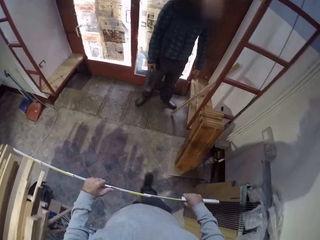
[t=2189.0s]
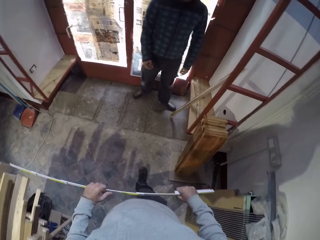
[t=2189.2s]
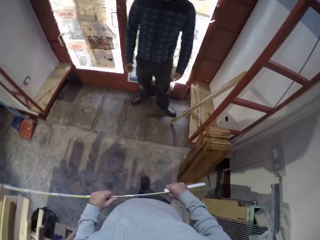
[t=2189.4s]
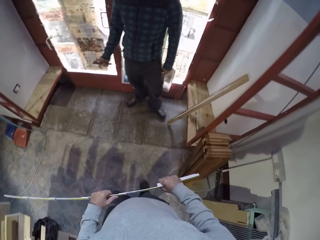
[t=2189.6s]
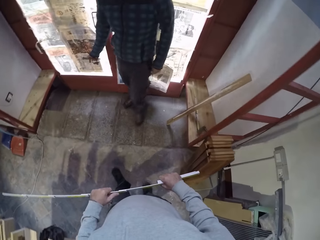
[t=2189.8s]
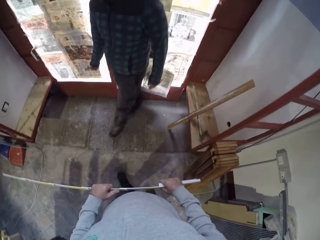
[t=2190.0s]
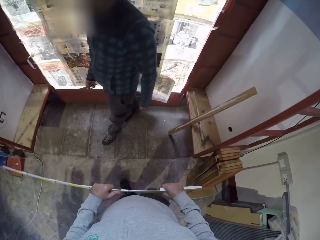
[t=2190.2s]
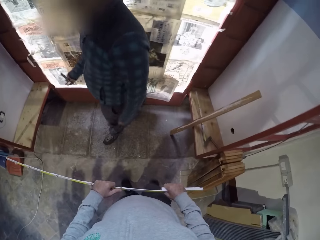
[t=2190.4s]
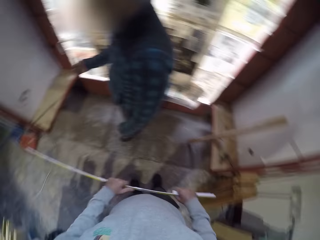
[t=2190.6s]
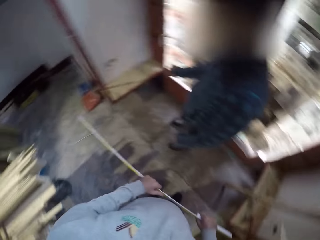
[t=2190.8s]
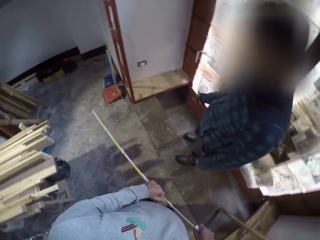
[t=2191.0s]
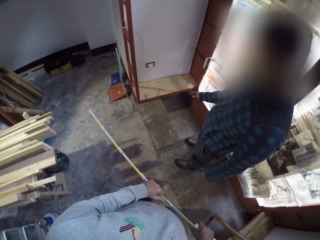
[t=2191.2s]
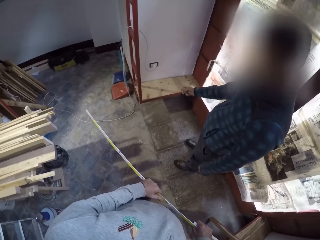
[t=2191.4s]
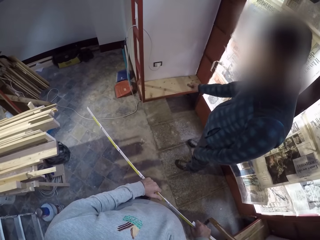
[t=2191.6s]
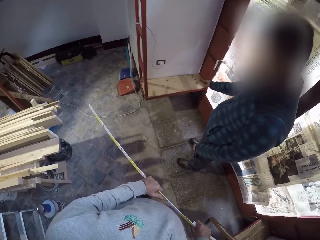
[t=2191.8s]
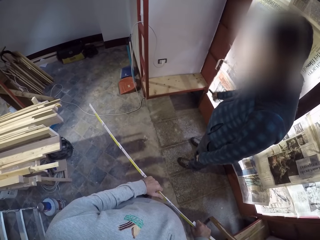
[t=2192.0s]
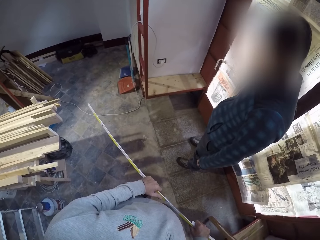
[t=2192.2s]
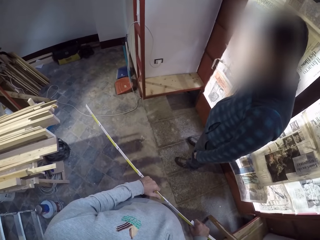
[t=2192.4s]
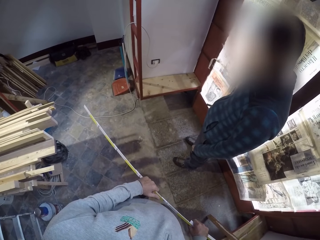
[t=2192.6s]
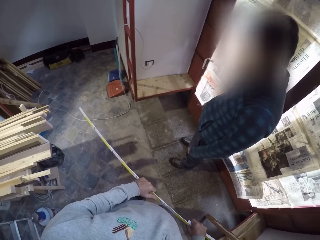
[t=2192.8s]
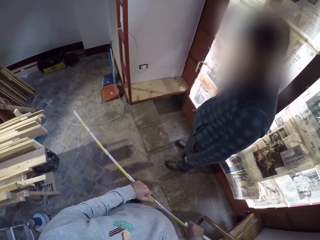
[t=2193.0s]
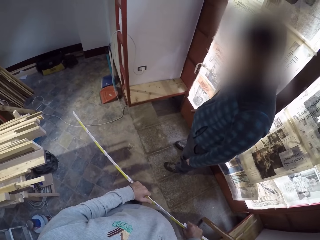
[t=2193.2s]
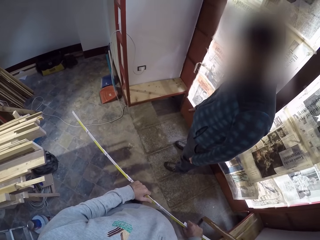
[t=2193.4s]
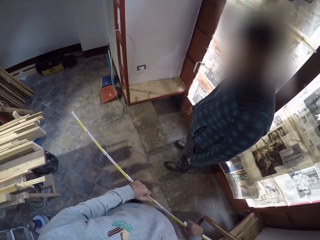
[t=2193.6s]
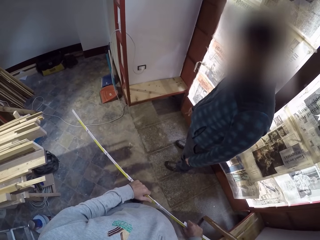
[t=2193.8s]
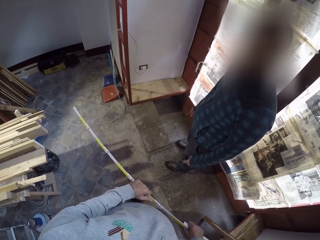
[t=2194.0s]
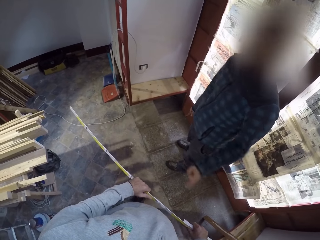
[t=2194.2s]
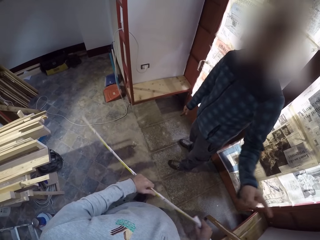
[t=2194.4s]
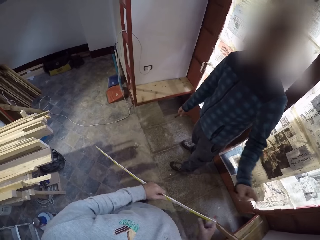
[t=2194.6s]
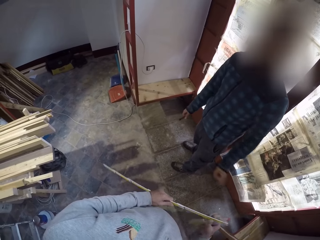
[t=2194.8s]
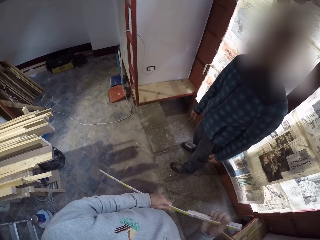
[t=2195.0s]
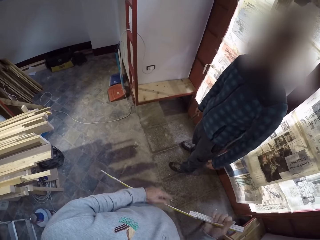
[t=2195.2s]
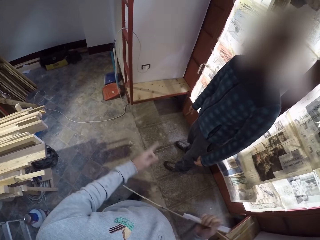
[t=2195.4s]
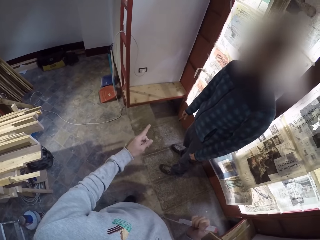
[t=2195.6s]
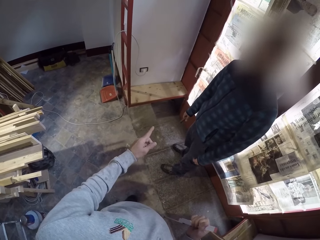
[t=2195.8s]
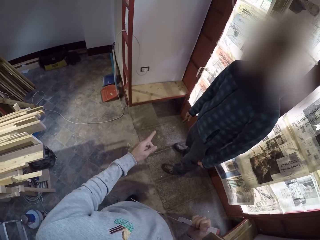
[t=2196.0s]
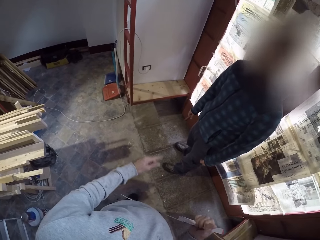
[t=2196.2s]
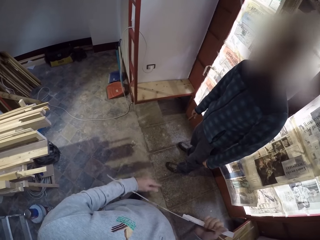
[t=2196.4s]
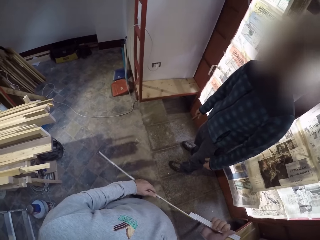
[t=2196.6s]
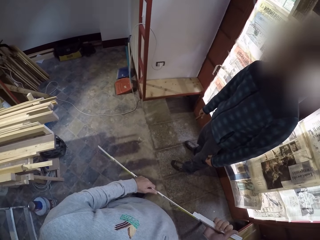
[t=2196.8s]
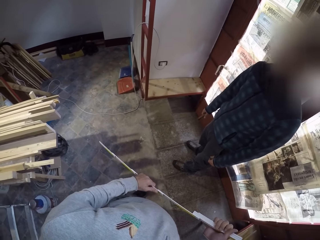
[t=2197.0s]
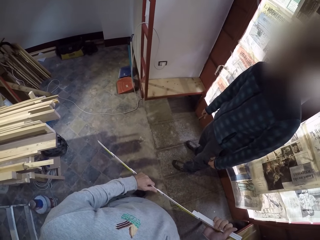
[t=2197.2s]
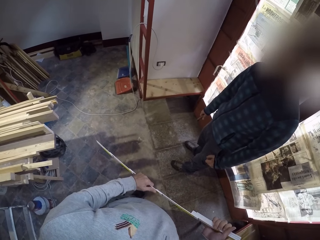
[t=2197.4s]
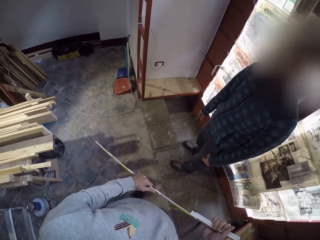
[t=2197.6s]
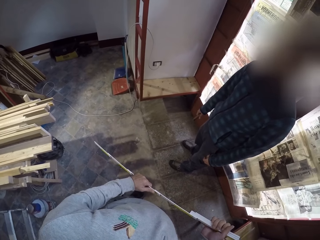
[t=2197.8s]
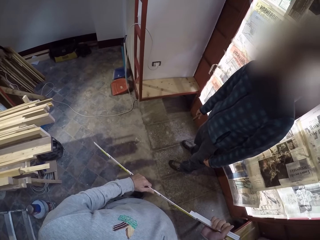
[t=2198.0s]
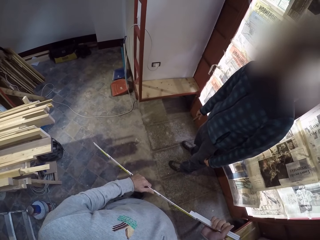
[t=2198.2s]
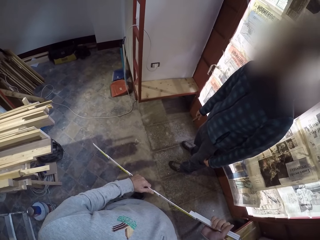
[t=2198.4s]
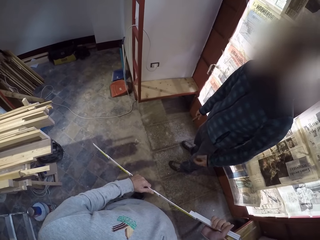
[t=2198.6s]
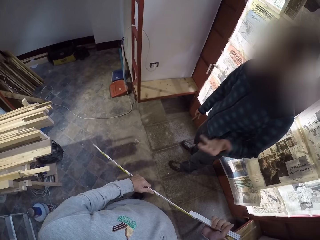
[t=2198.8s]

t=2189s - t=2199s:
A person turns. The person walks around. The camera wearer looks at the person. The person points at a cabinet. The camera wearer looks around. The person gestures. The camera wearer points with the left index finger. They hold the ruler with both hands.

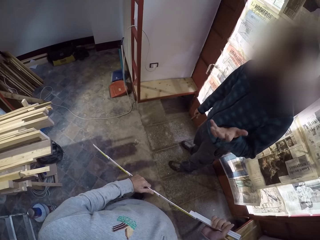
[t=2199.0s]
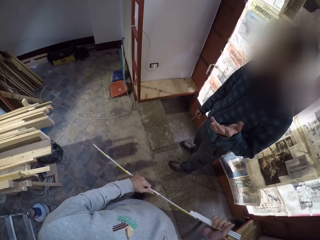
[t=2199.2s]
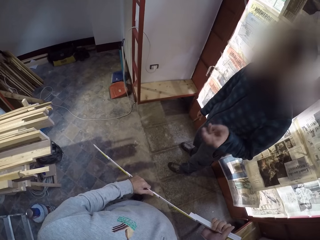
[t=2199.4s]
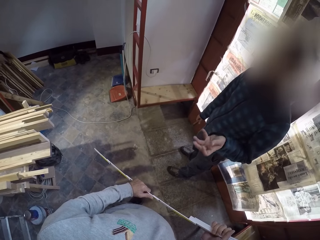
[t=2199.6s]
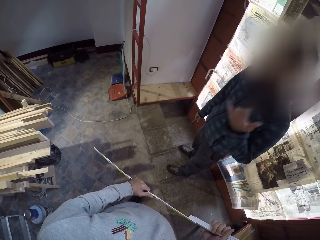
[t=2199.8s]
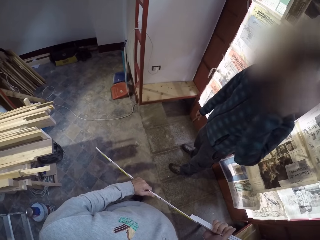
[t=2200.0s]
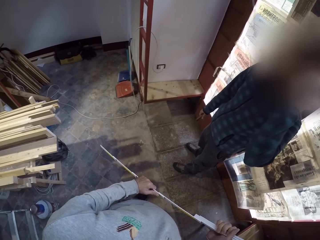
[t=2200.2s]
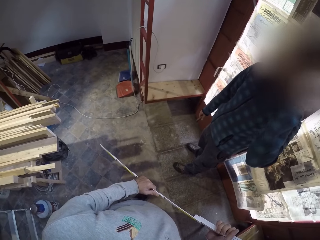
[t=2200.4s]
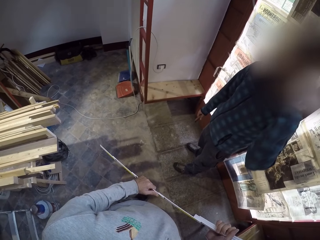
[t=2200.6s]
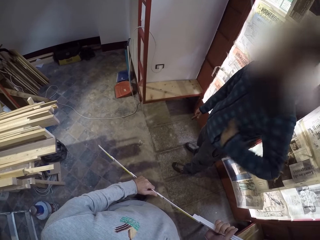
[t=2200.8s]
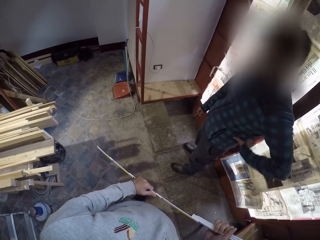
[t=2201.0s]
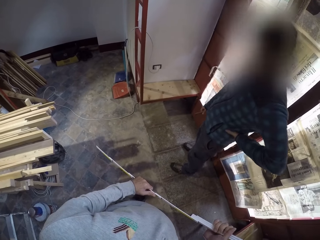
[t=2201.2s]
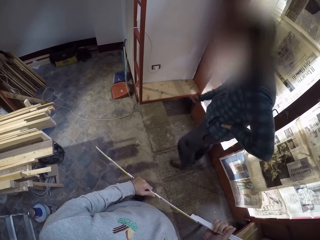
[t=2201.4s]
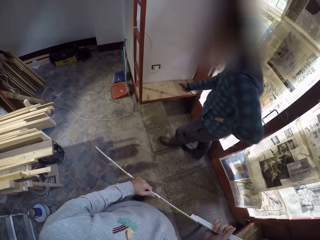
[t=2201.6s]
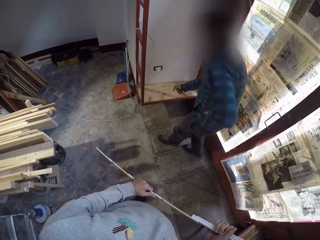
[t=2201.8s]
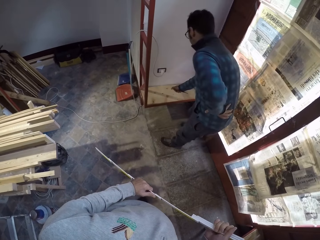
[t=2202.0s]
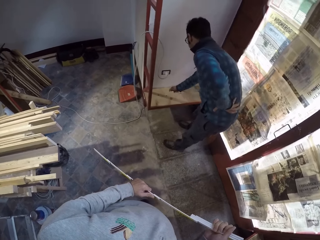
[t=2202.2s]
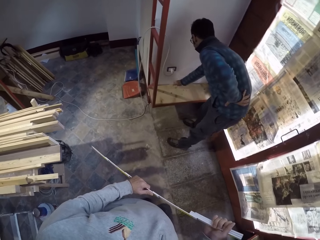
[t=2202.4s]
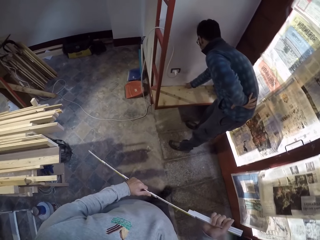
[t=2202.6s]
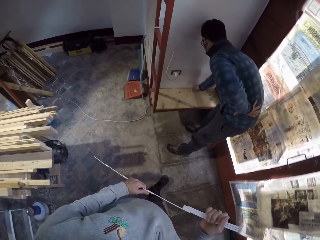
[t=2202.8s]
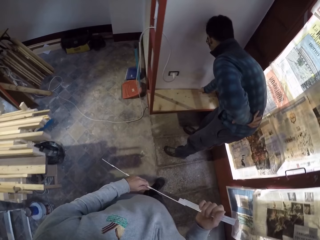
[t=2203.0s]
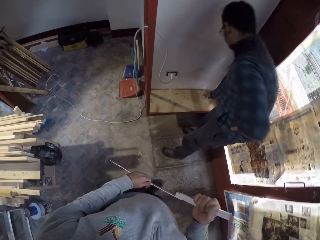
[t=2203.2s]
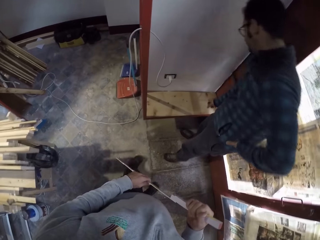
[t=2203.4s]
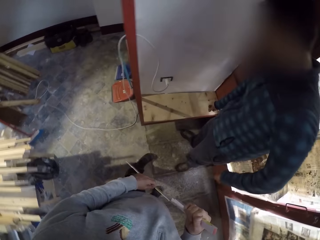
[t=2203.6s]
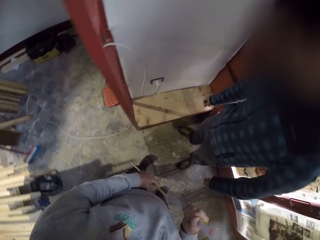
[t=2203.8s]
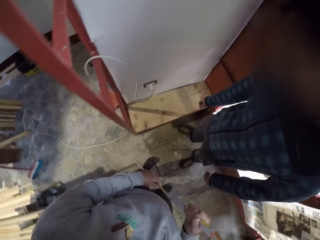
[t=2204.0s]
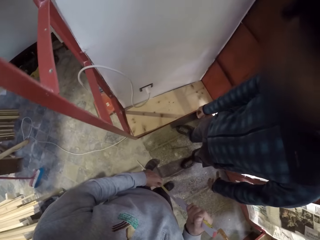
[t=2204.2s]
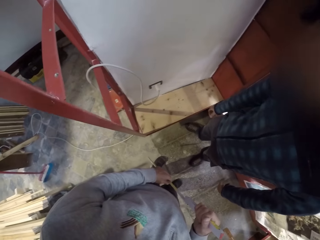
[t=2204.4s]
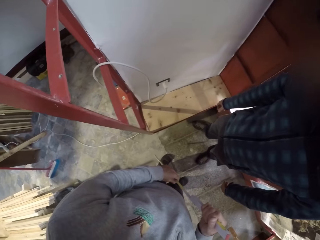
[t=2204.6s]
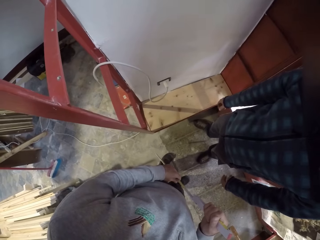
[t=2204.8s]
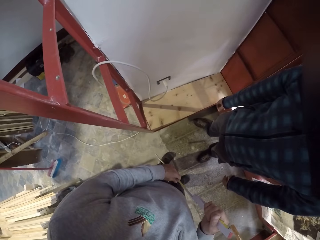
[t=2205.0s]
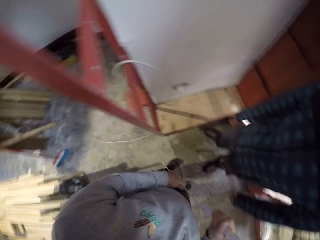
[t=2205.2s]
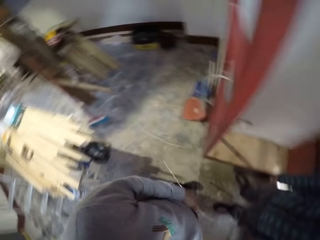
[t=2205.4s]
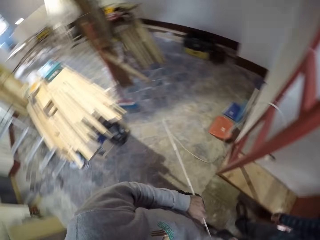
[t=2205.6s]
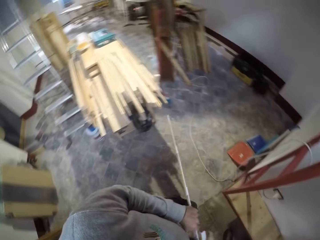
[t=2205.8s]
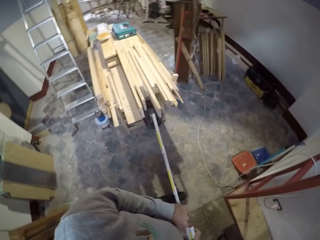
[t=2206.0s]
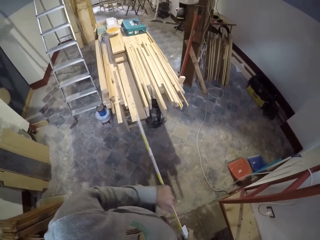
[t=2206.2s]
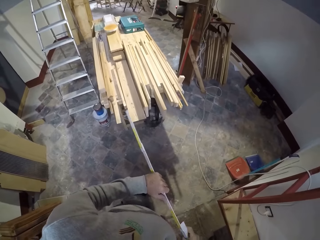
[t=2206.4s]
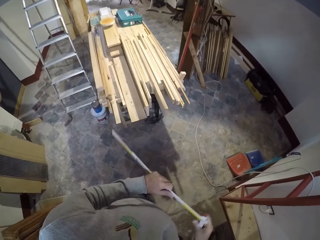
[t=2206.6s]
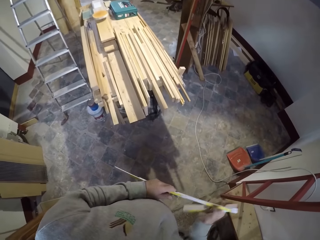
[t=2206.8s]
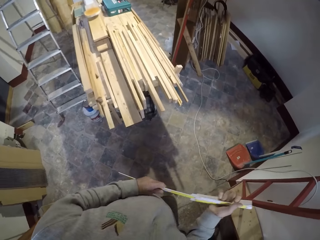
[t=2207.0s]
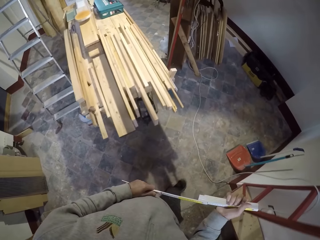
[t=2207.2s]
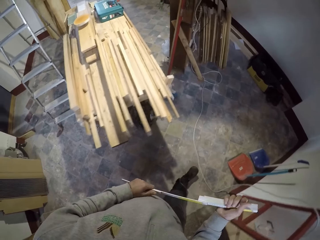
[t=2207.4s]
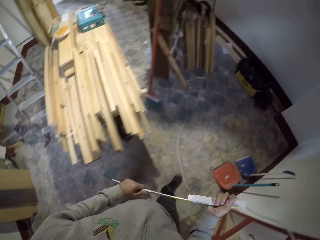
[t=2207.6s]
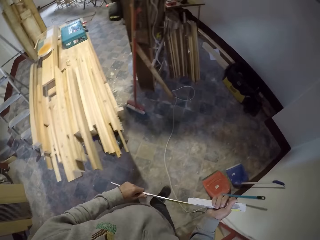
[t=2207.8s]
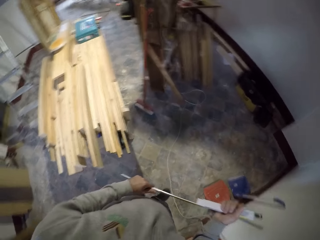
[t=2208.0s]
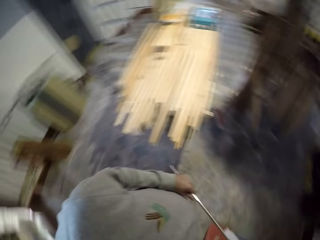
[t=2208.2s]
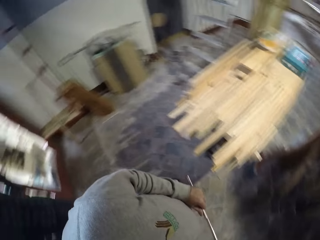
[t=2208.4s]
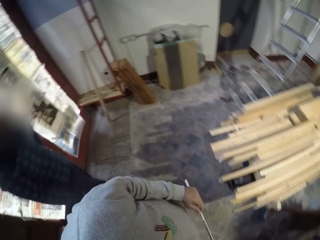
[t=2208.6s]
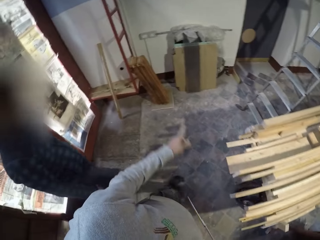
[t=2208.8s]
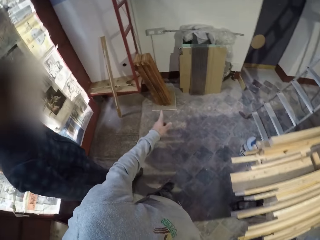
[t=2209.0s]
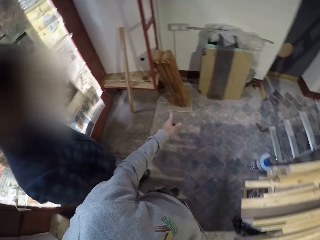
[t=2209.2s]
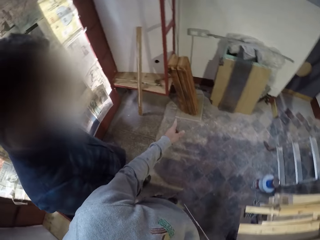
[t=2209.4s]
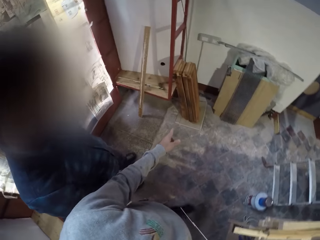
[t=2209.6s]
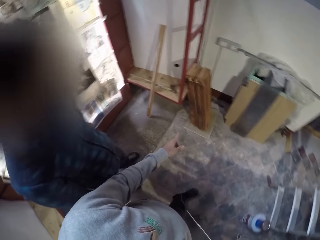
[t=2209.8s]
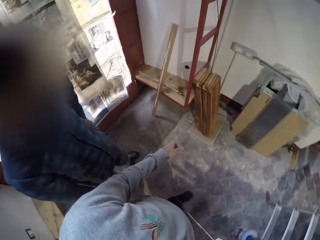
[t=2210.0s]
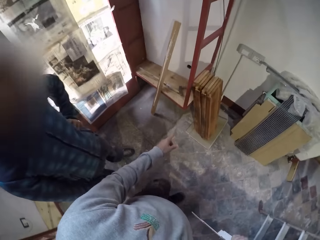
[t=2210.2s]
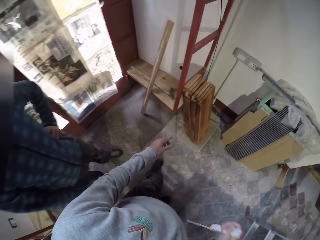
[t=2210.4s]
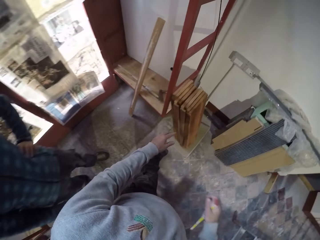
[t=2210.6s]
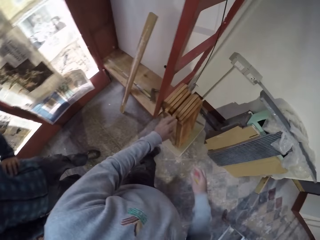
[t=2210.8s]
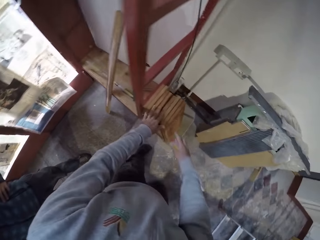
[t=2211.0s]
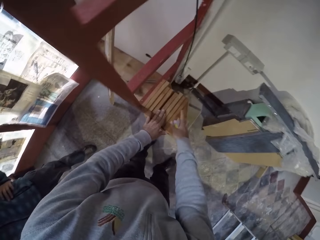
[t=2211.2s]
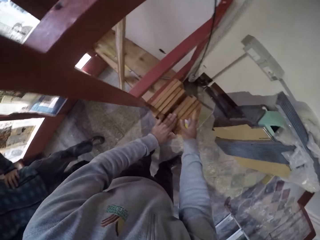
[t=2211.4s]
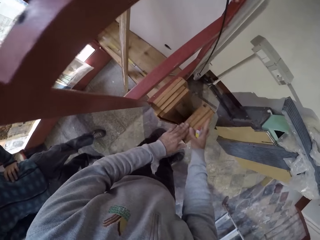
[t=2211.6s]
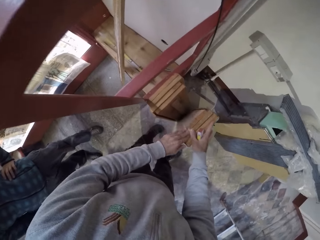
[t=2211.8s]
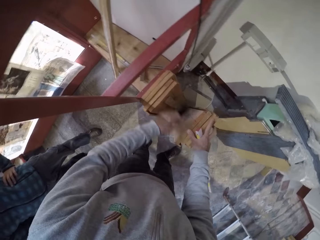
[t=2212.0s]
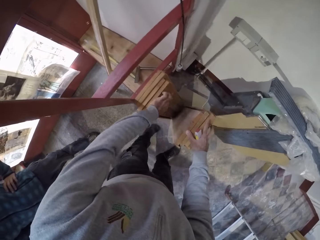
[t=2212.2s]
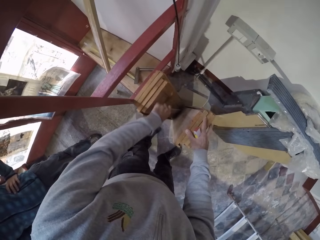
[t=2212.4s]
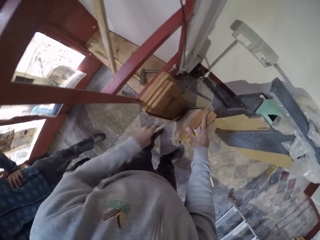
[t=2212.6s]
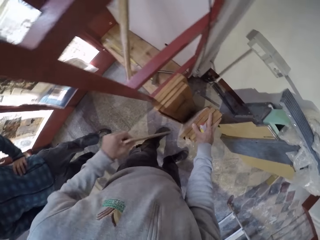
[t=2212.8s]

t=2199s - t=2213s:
The camera wearer looks at the person. The person raises a hand, touches the head and touches the waist. The camera wearer looks at the person. The person bends and points at the cabinet. The camera wearer walks to the cabinet. The person stands up. The camera wearer walks towards the person. They look around. They walk within the room. They point with the left index finger. They pick up a bunch of wood.
